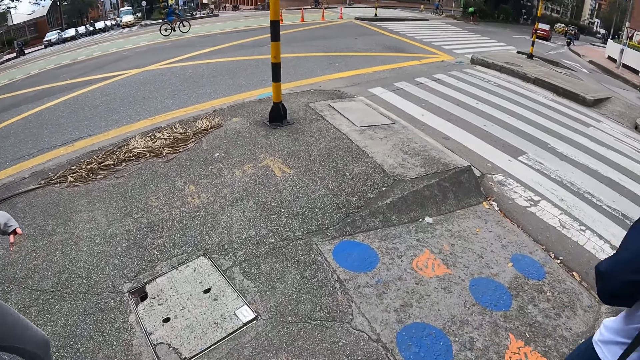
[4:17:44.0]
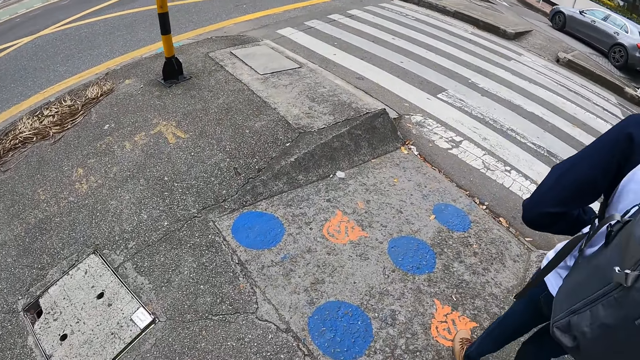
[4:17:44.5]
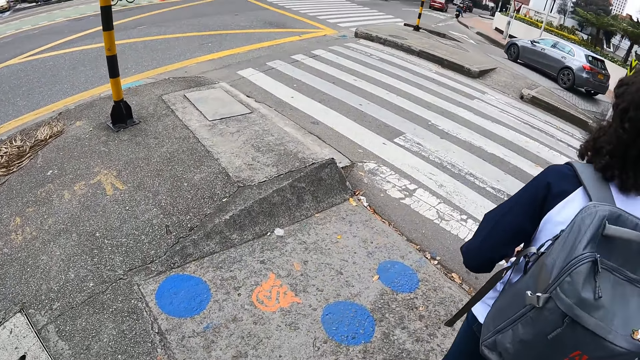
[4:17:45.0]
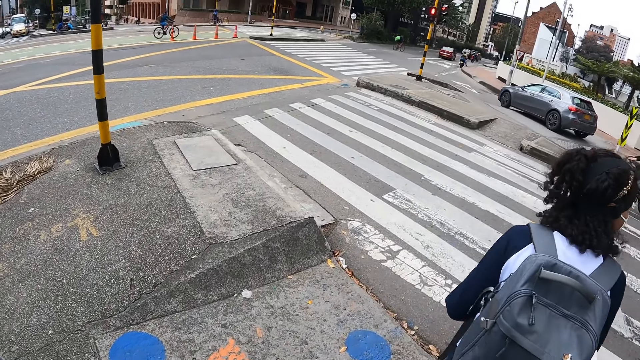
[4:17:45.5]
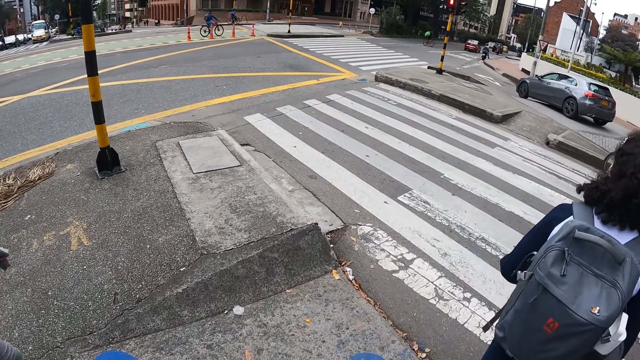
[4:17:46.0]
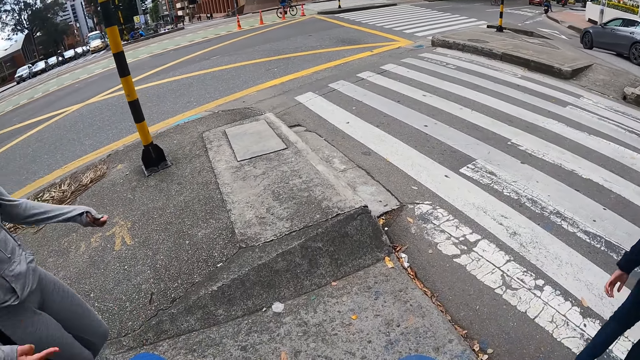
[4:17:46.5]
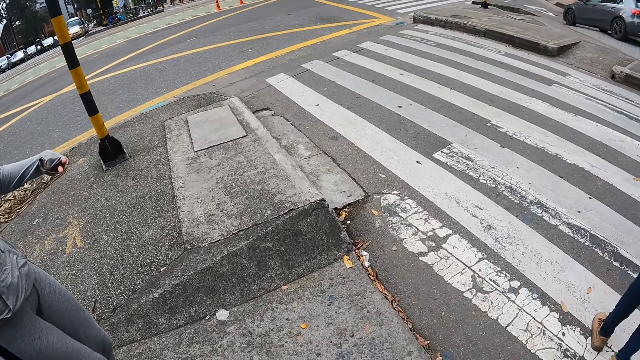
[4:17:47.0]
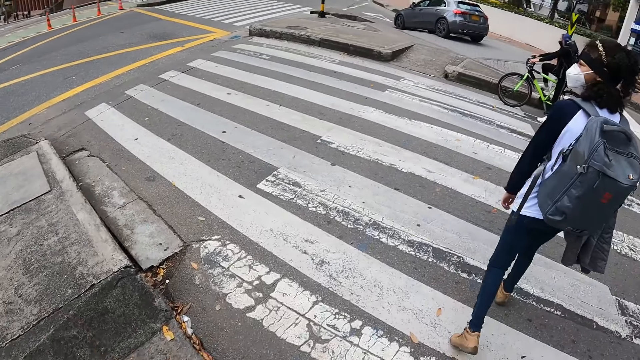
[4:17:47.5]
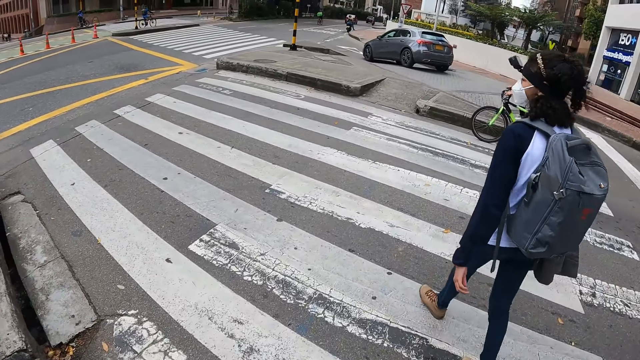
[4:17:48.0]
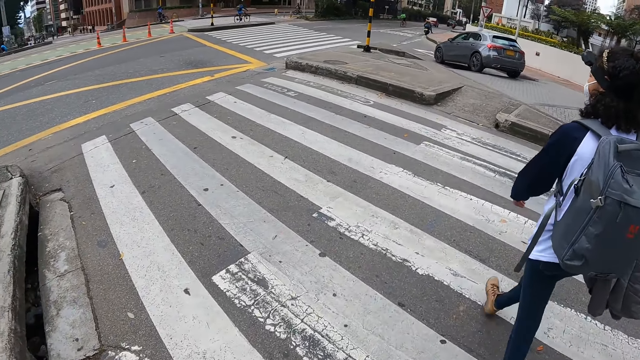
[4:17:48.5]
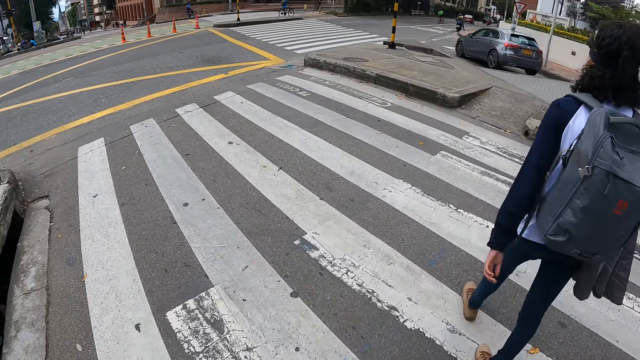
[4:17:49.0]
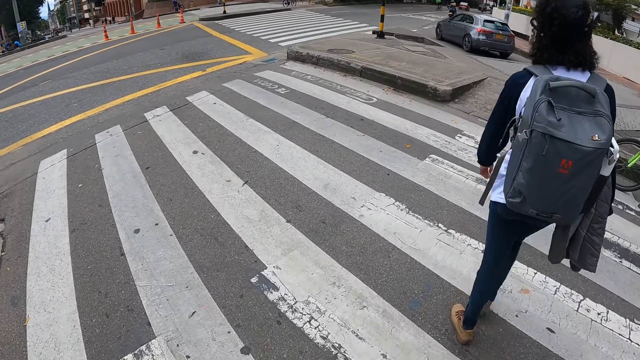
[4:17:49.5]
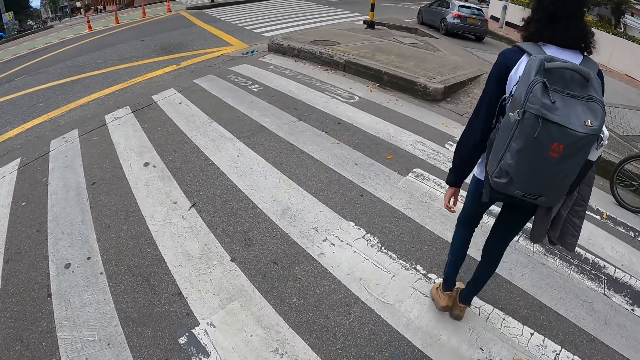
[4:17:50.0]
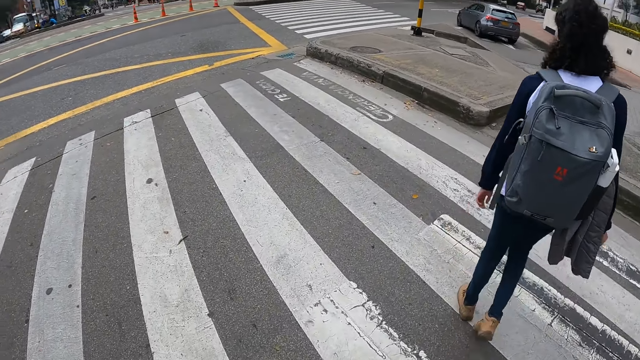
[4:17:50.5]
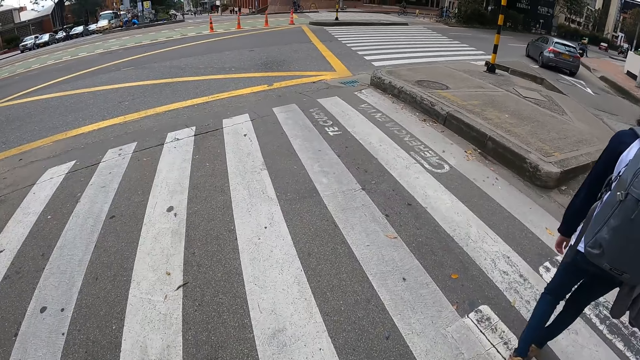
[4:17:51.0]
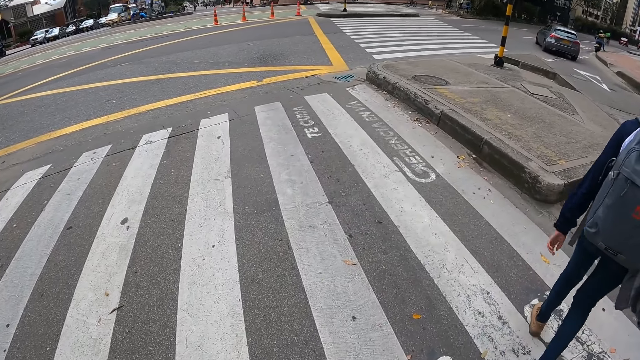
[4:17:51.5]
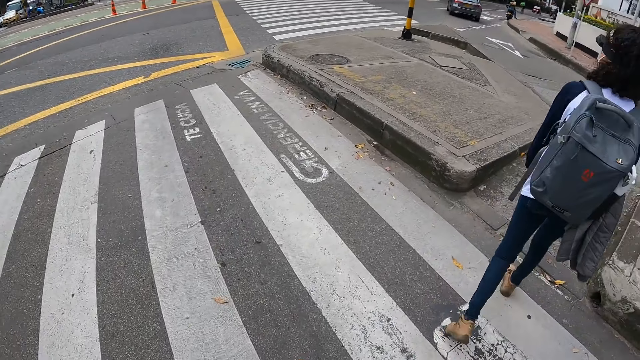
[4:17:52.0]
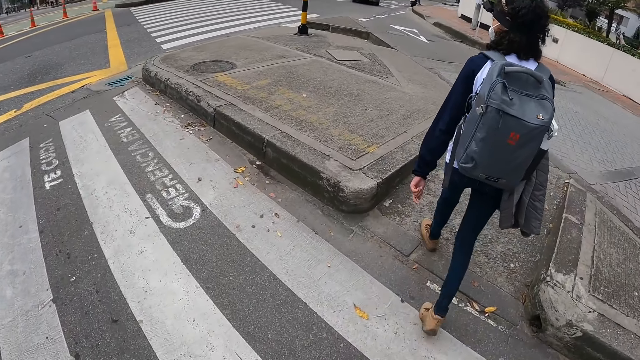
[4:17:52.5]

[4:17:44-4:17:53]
The camera wearer crosses a road with the woman, the man and another woman.

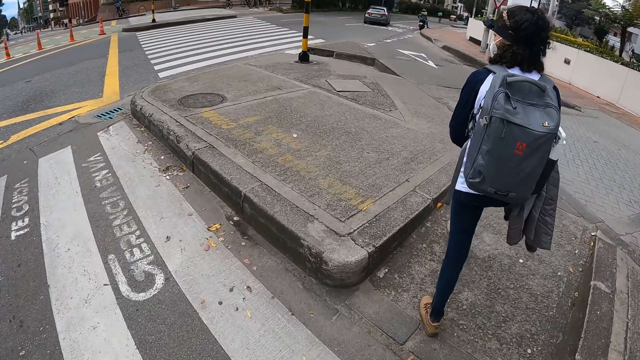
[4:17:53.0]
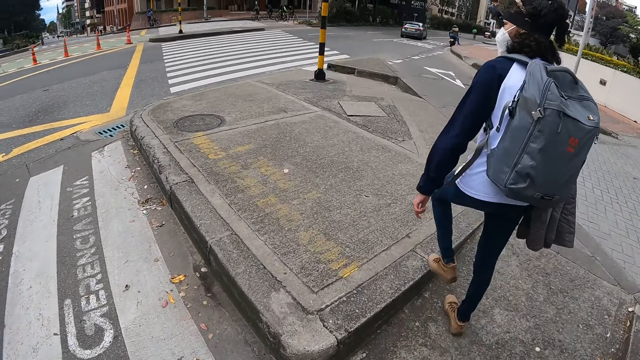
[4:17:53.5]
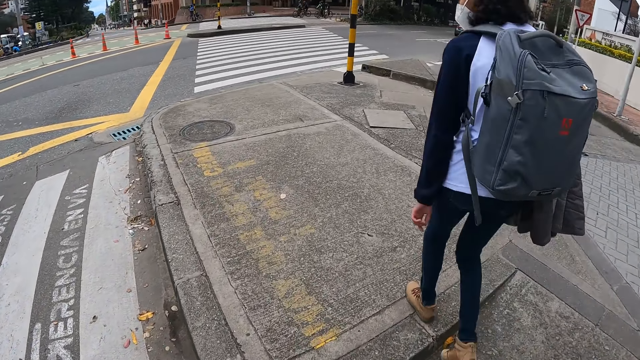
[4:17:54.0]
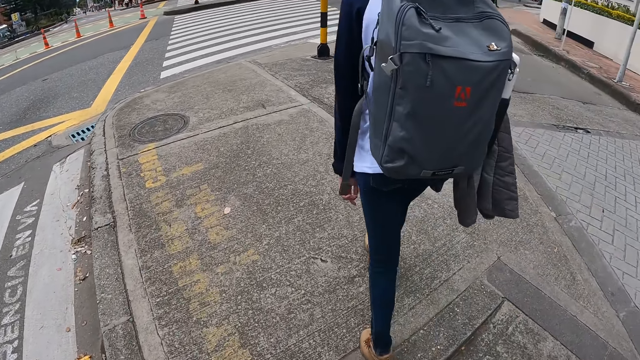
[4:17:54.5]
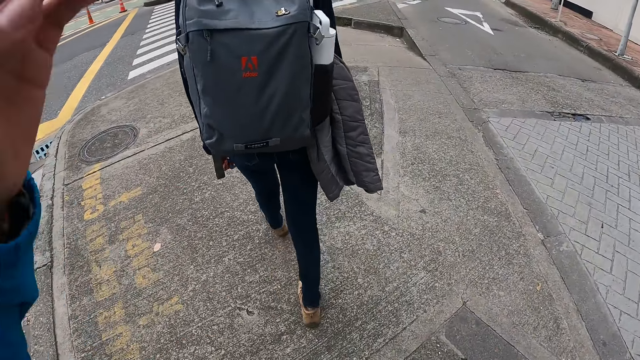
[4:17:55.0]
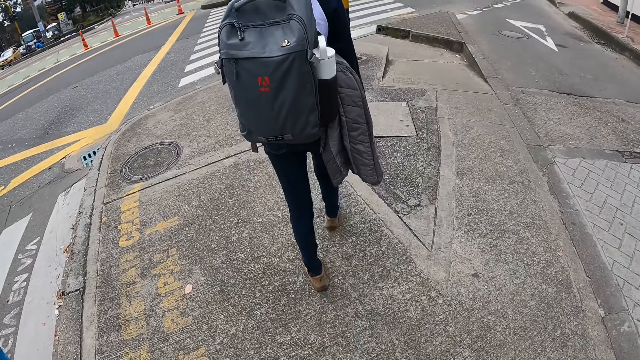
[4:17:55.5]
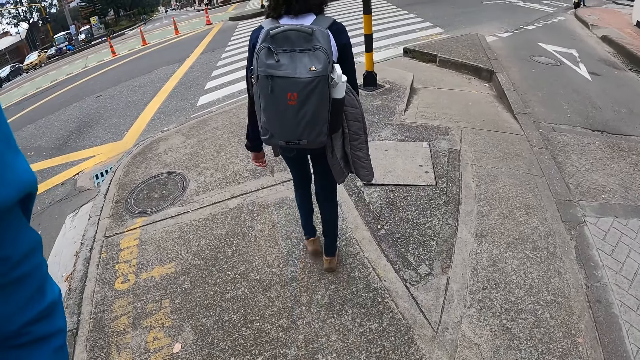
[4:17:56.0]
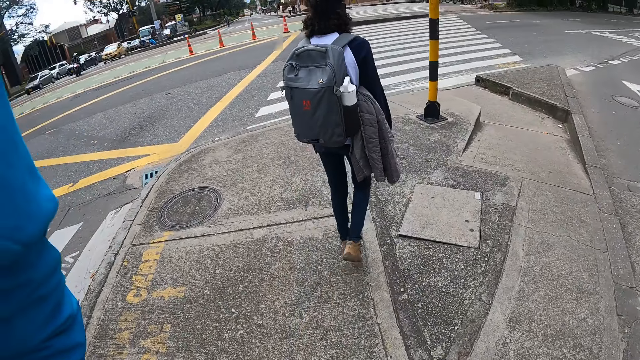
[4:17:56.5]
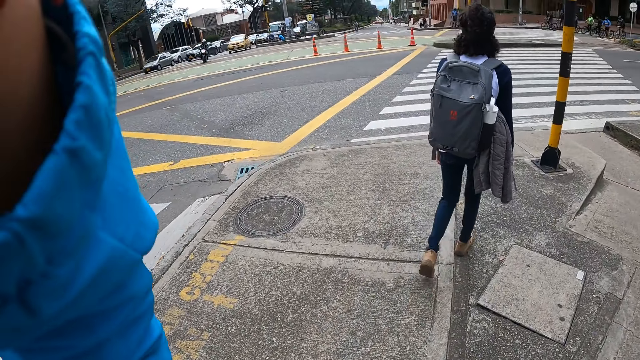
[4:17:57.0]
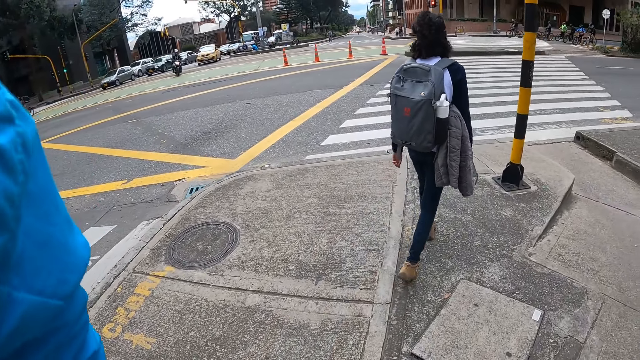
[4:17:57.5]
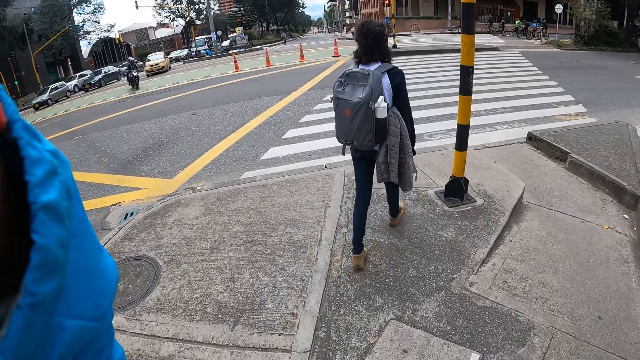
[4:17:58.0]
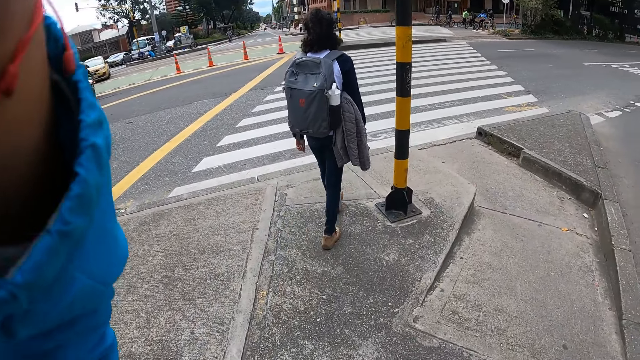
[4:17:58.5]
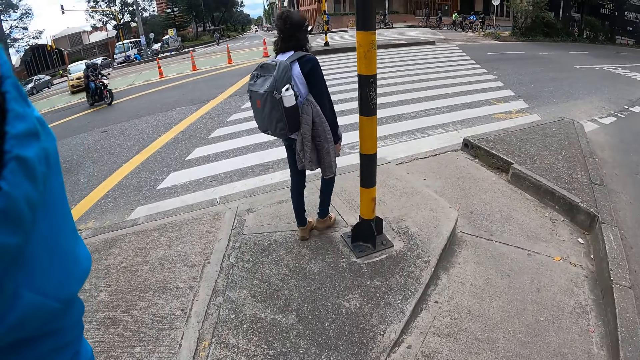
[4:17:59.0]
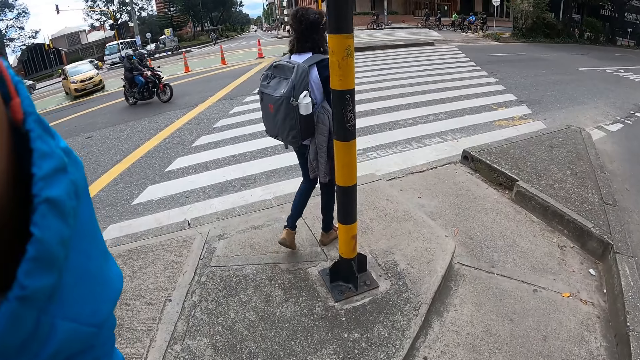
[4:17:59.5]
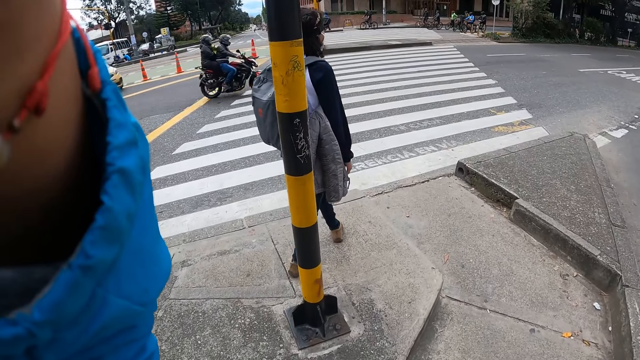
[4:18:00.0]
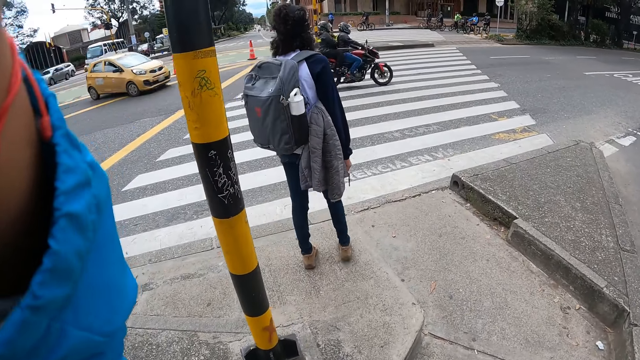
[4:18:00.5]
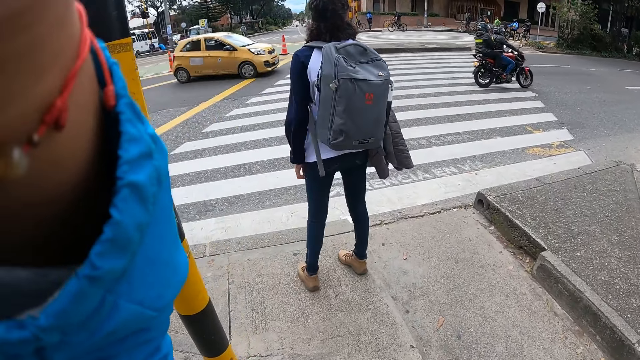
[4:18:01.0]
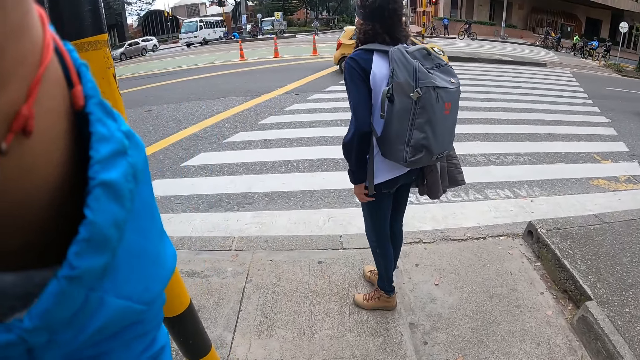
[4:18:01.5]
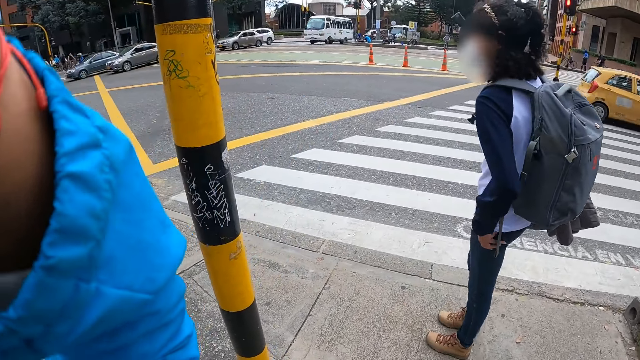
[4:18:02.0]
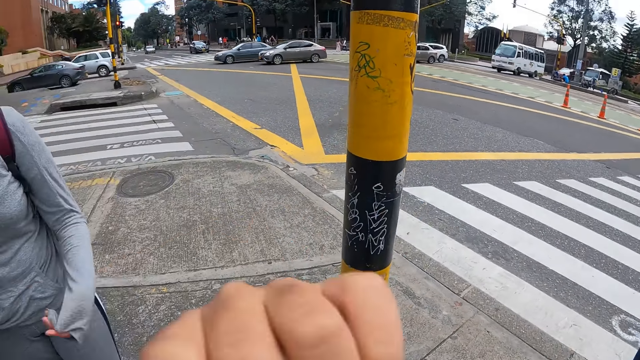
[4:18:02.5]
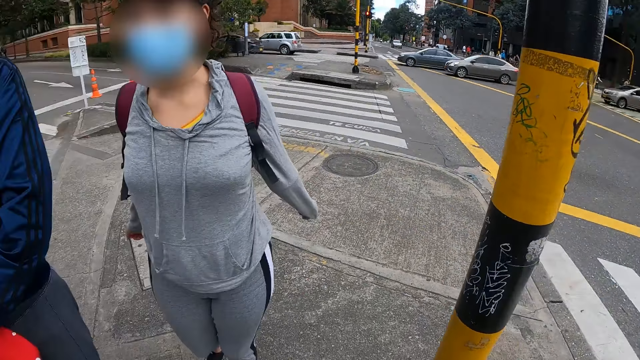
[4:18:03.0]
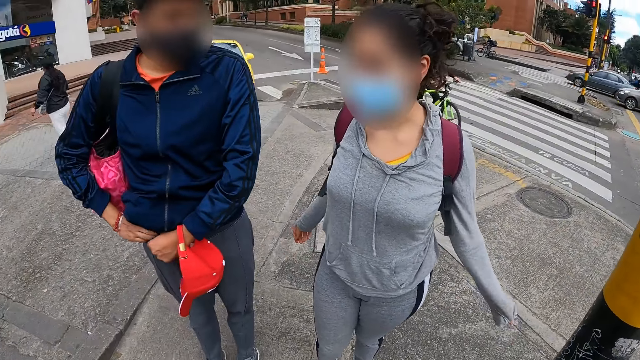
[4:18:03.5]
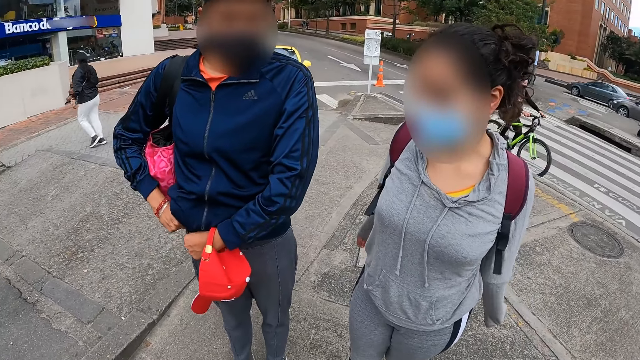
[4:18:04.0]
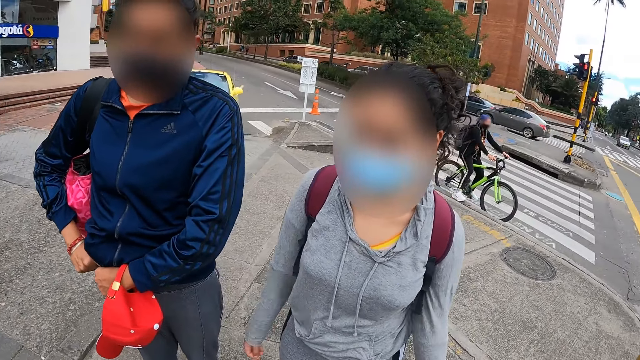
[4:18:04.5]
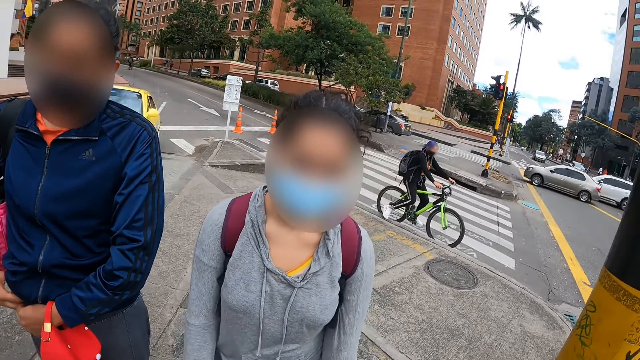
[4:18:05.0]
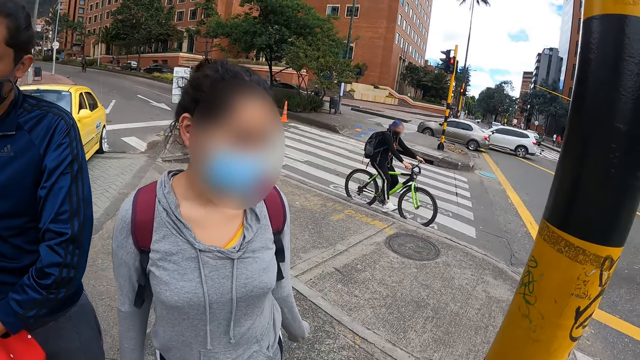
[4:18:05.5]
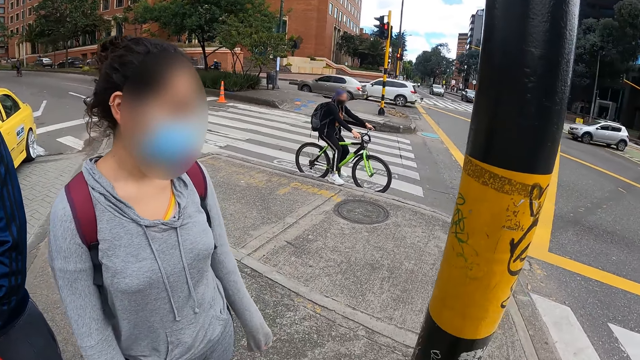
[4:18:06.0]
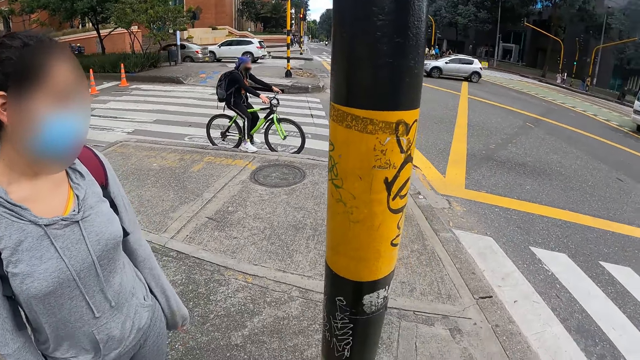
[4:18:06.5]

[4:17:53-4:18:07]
The camera wearer touches her head with his left hand. He adjusts the camera. He walks around. A man rides a motor vehicle past the camera wearer. A gold car drives past the camera wearer. The camera wearer removes his left hand from his head. He looks around.
